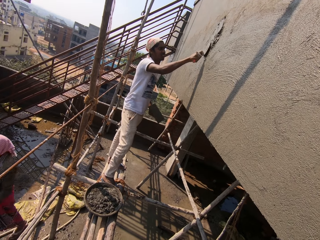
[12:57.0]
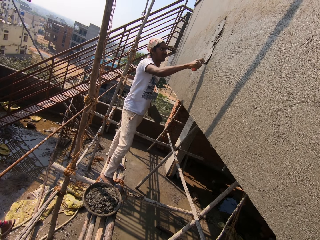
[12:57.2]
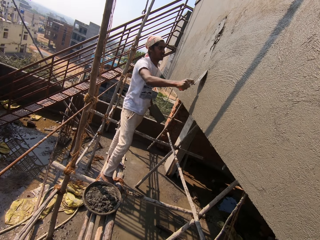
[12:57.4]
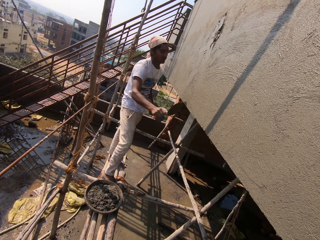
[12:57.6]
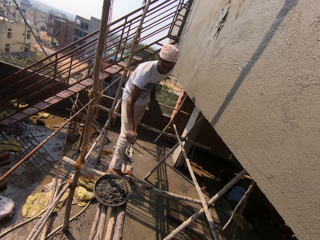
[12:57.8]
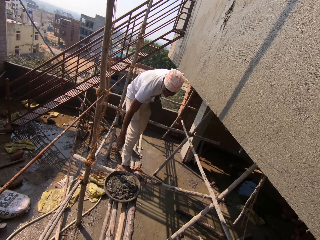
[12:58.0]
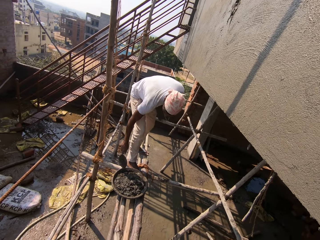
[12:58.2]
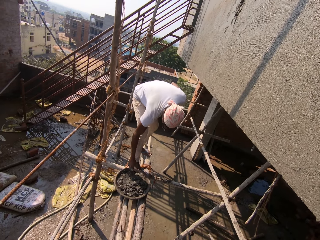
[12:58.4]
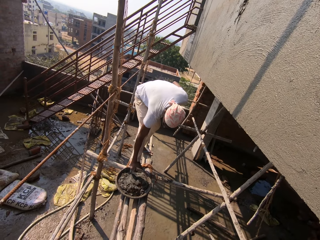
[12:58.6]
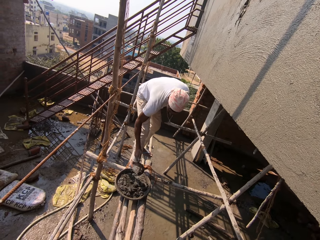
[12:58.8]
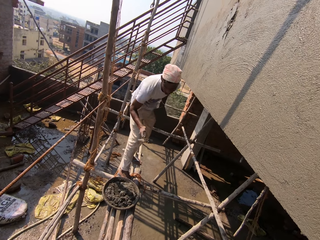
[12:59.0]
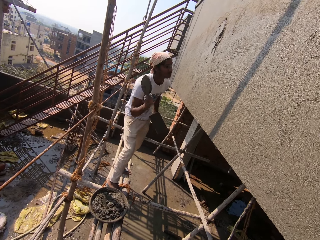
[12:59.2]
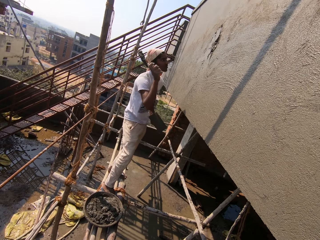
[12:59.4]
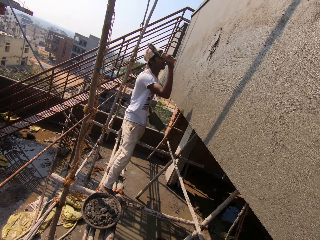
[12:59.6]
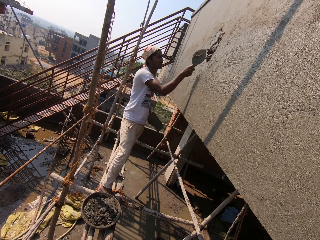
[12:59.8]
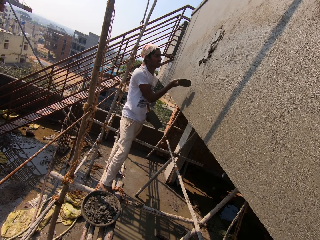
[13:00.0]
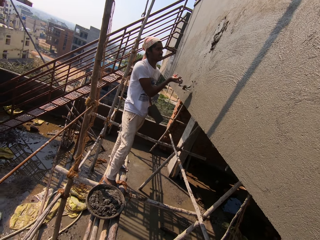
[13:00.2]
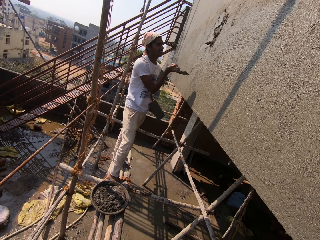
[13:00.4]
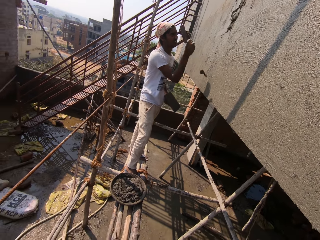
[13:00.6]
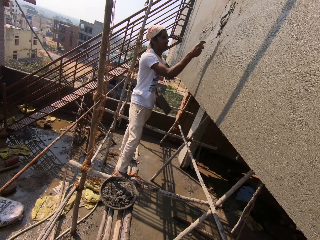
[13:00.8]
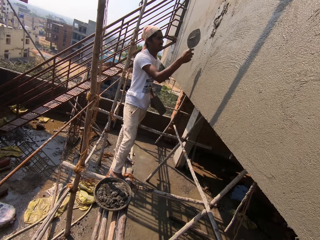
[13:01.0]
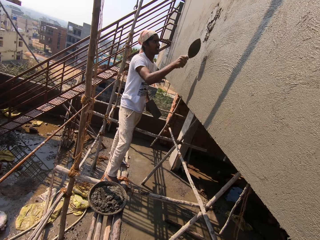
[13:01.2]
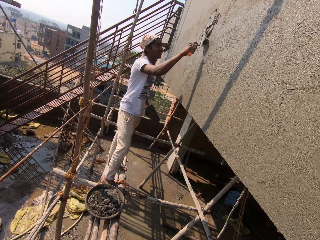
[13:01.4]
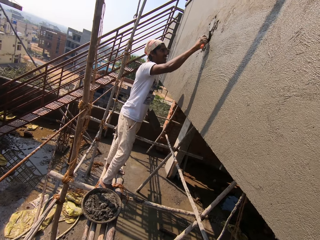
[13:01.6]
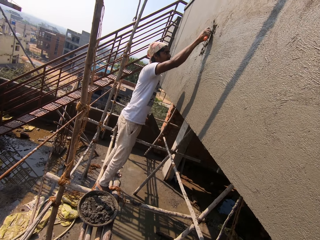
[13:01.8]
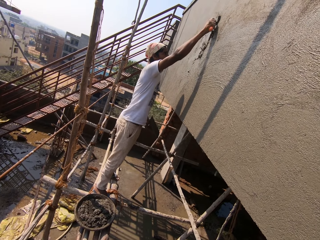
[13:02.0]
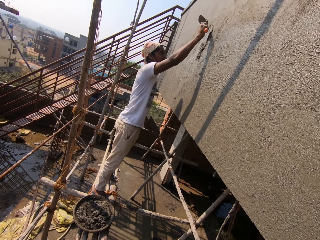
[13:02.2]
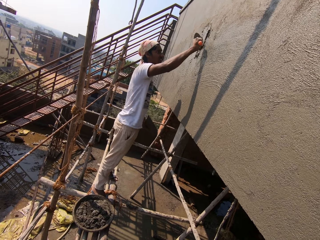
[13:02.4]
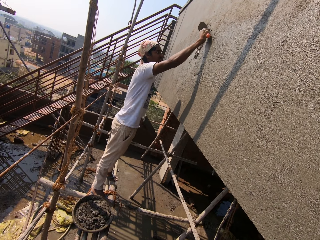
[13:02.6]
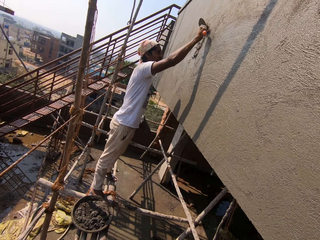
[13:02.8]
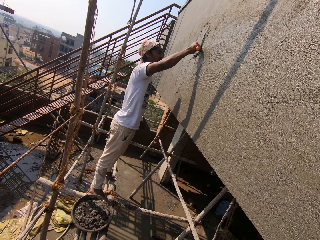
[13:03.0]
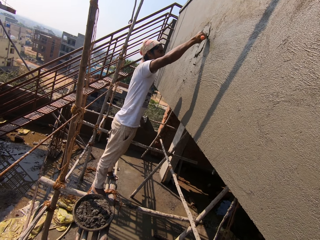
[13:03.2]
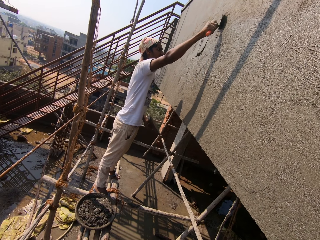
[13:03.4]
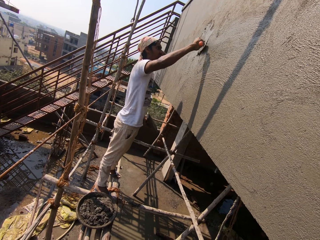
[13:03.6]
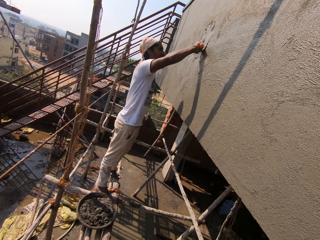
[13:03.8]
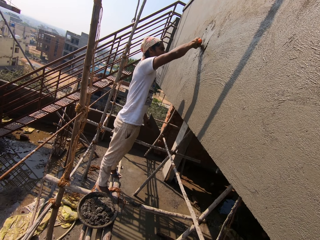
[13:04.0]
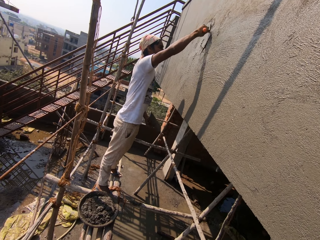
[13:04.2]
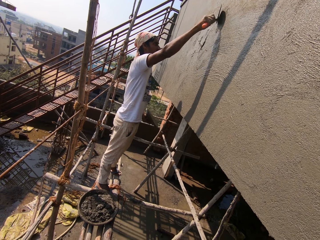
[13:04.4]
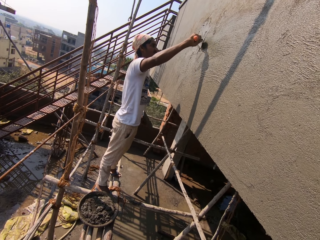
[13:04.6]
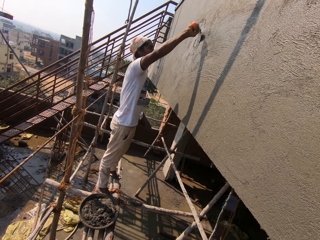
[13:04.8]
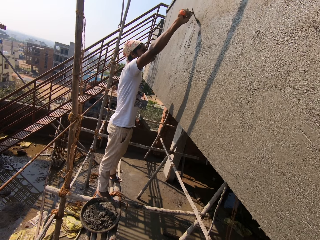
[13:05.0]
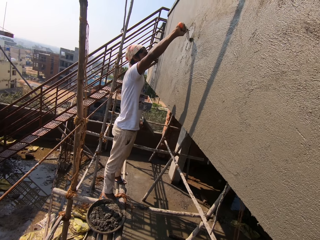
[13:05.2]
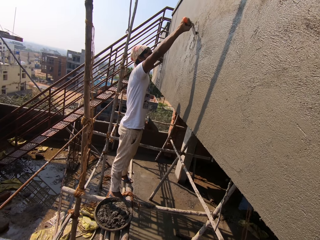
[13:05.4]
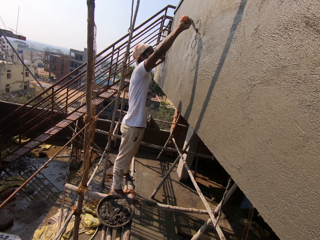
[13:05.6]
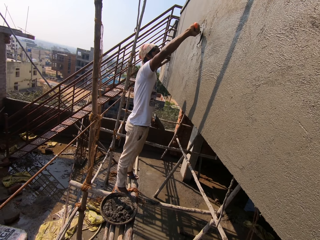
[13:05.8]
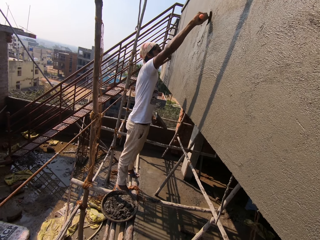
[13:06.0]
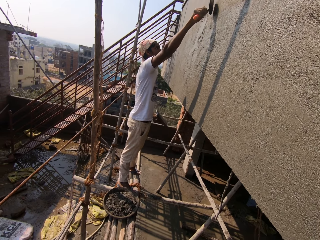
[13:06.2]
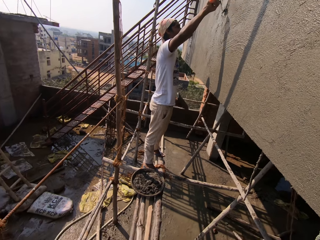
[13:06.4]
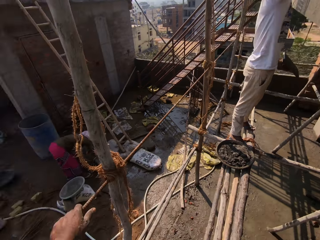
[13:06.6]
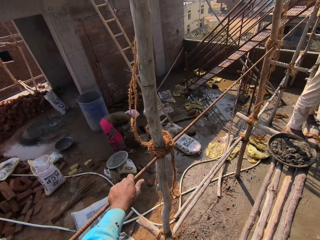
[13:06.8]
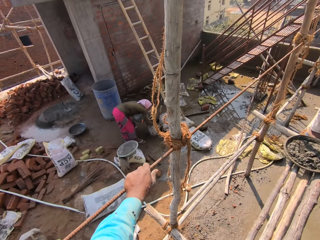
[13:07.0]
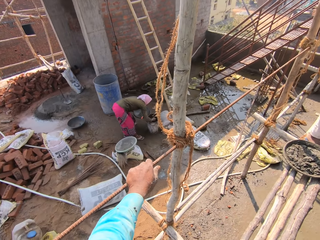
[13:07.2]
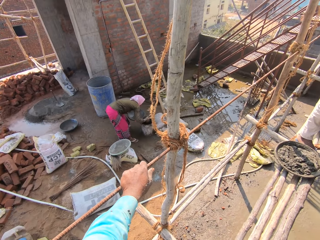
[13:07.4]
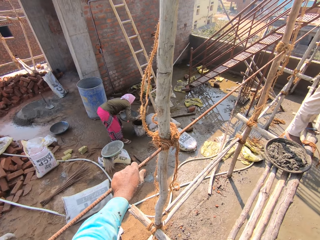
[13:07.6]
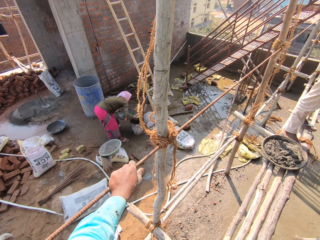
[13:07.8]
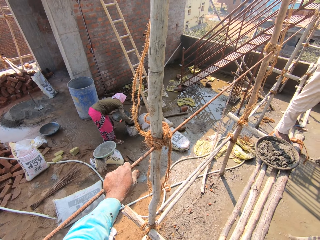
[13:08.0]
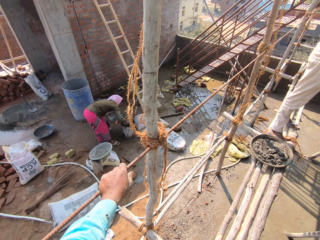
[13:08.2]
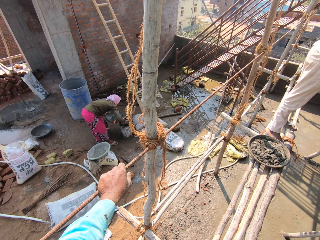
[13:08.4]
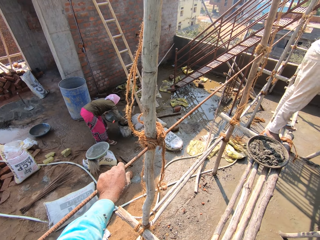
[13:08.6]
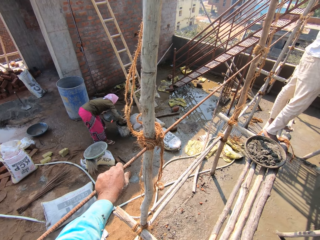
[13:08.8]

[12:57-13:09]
The man takes mortar from the head pan with the hand trowel in his right hand. The man plasters the mortar on the wall with the hand trowel in his right hand. The man spreads the mortar on the wall with the hand trowel in his right hand.

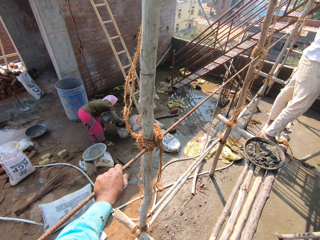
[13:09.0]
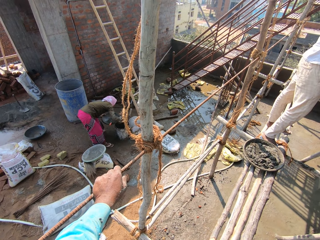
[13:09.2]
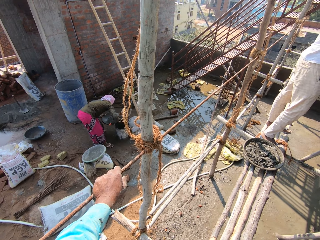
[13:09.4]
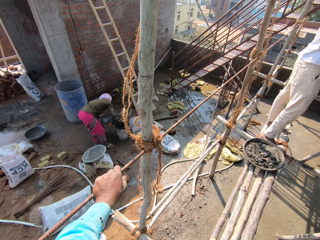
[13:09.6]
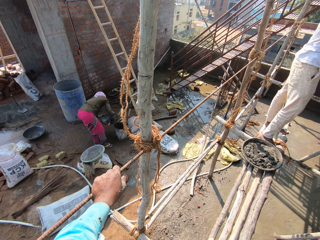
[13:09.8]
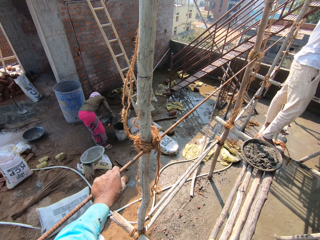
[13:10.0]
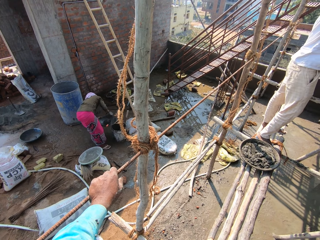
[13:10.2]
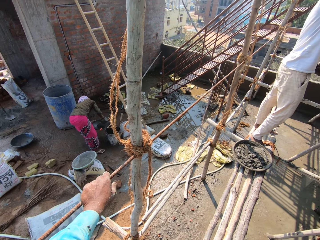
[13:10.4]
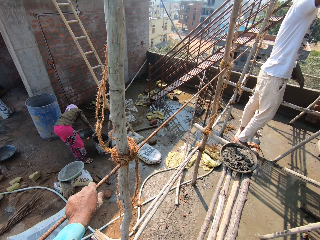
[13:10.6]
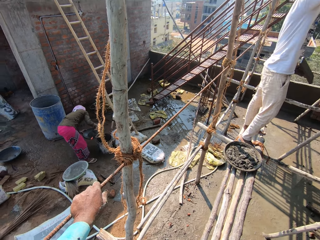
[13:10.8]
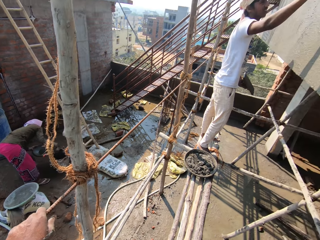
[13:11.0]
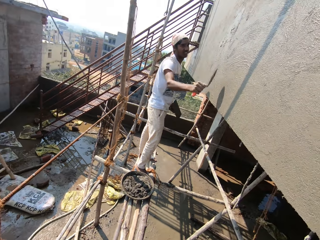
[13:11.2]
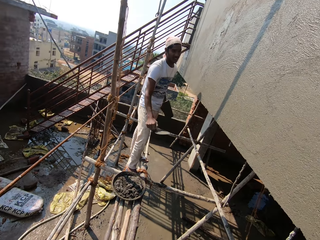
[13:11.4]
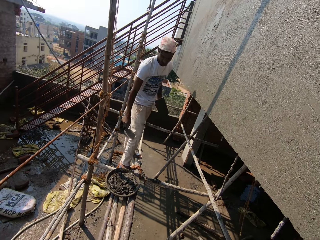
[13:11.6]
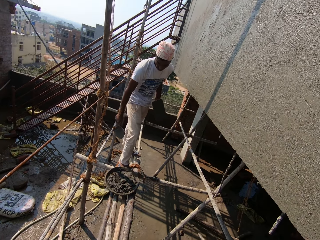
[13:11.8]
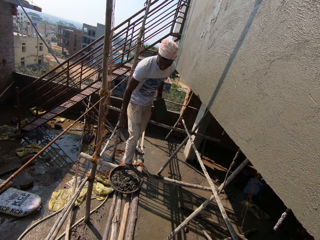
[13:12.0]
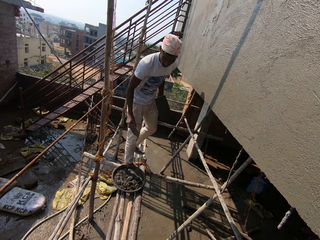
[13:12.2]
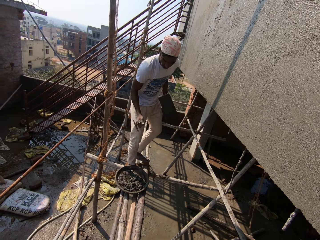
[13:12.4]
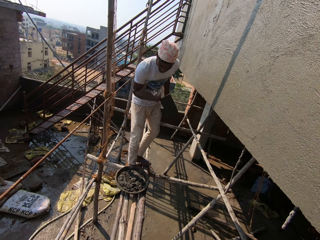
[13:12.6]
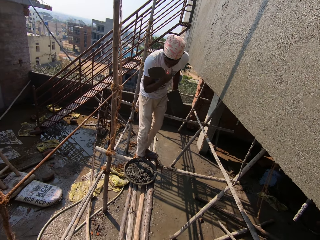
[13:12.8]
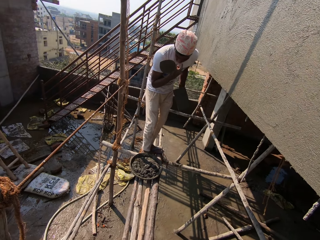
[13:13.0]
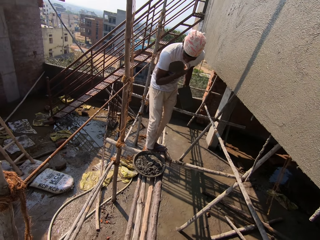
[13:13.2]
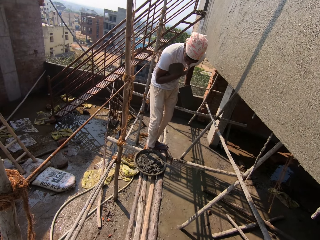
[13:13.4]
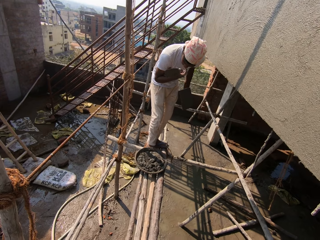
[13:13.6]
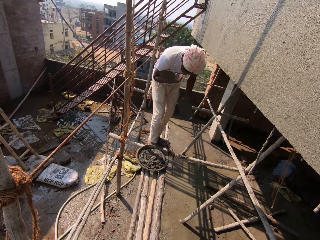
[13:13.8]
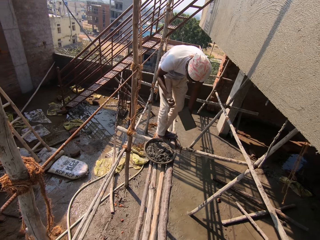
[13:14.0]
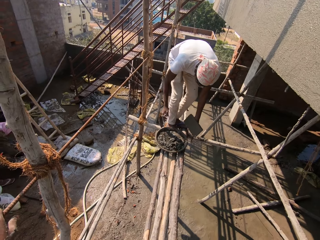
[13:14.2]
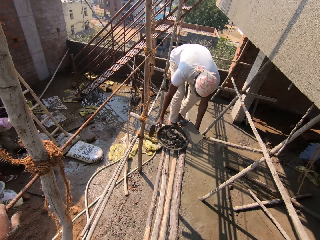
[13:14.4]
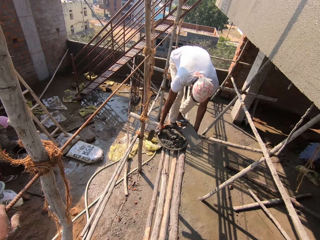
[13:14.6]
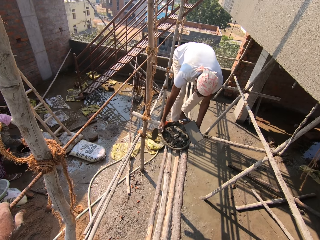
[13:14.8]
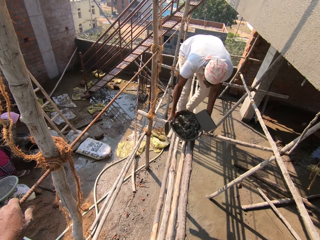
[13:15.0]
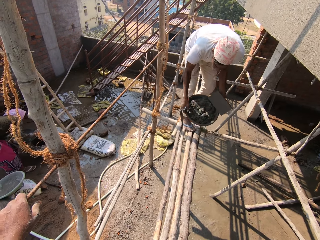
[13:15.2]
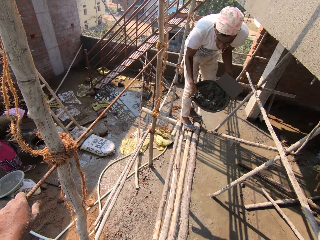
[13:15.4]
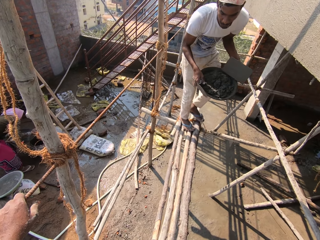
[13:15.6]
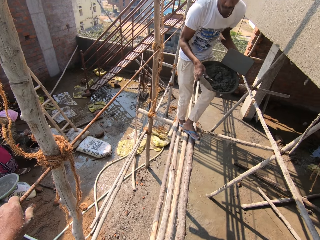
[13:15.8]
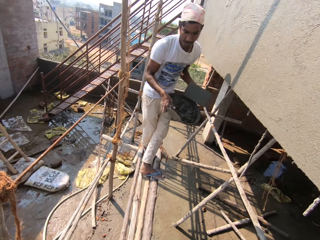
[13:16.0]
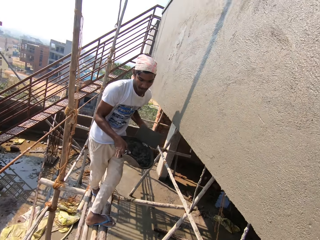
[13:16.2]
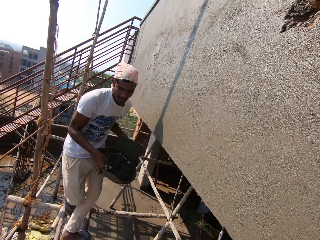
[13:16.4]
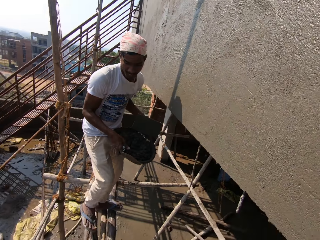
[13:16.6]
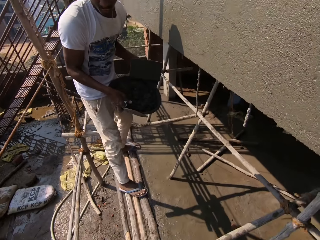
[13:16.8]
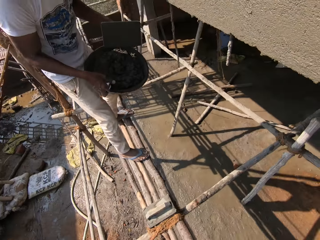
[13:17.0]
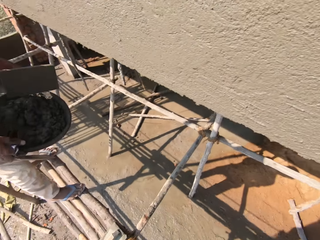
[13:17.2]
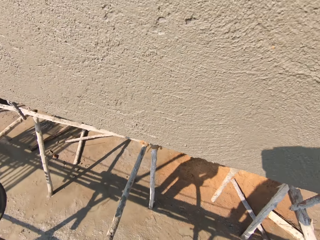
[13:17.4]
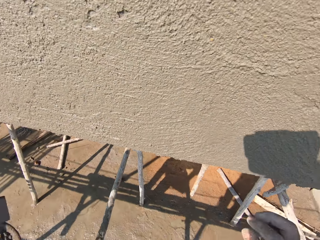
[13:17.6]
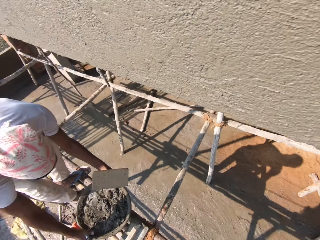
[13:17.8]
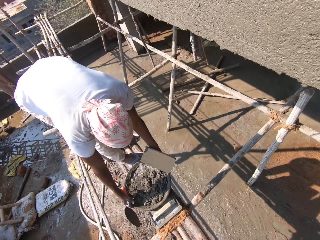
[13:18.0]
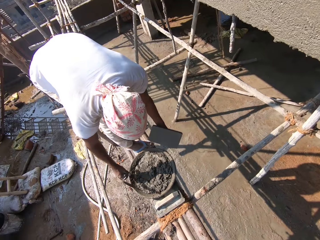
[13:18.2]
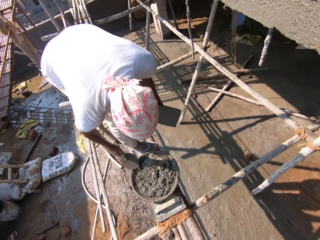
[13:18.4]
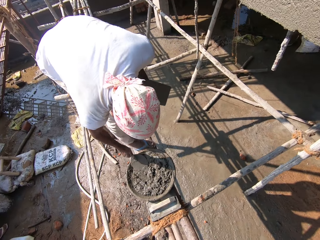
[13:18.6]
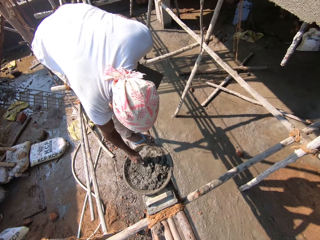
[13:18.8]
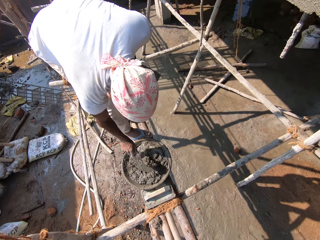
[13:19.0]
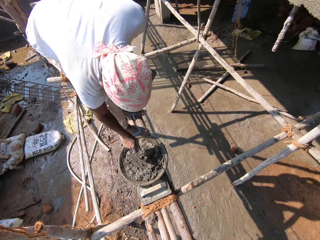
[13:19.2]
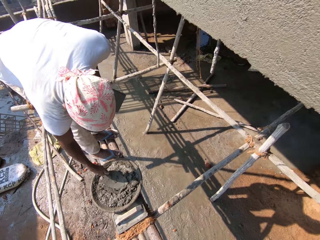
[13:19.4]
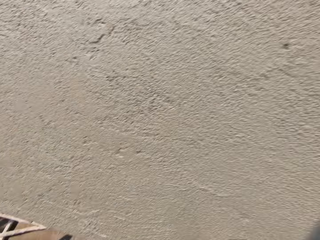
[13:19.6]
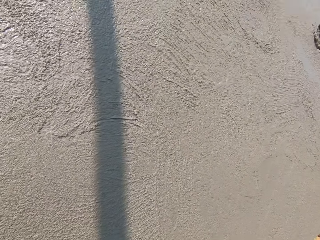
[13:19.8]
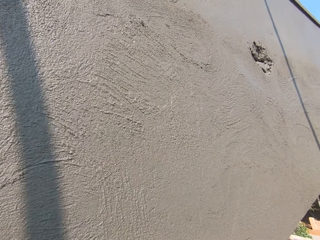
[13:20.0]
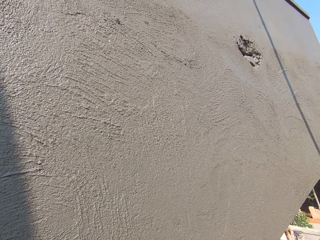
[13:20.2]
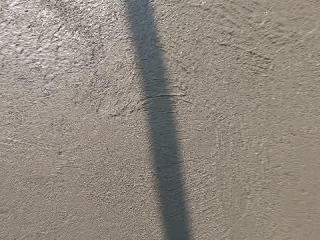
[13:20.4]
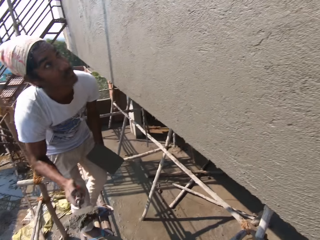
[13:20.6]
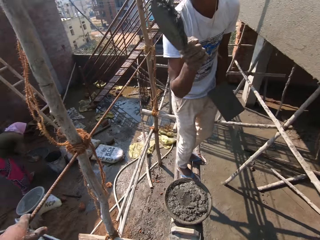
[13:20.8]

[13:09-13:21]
The man picks the head pan from the scaffold with both hands. The man drops the head pan on the scaffold with both hands. The camera wearer interacts with the woman. The man mixes the mortar in the head pan with the hand trowel in his right hand. The woman interacts with the camera wearer.
